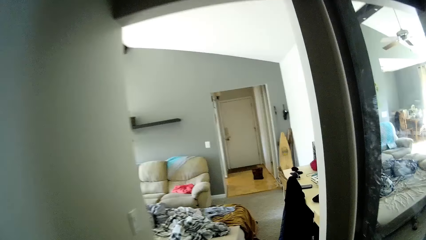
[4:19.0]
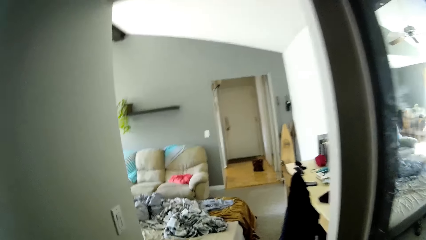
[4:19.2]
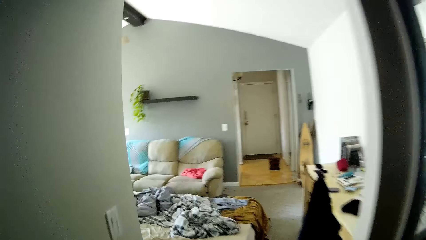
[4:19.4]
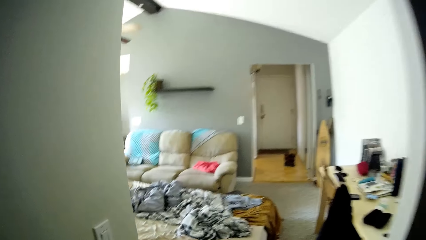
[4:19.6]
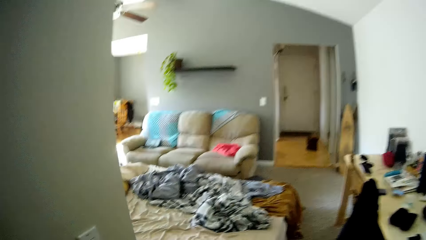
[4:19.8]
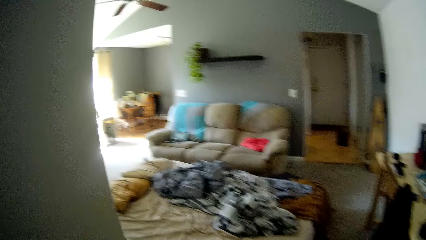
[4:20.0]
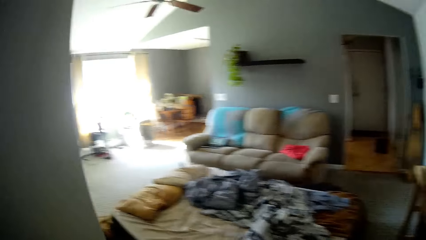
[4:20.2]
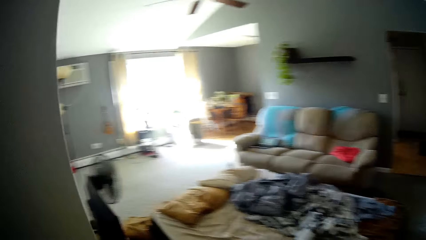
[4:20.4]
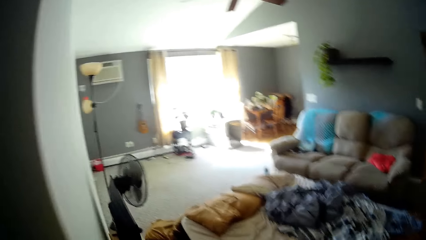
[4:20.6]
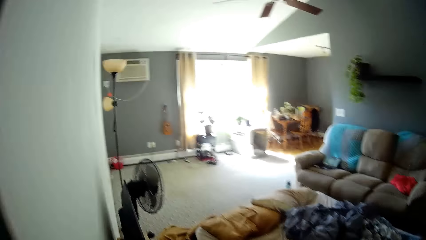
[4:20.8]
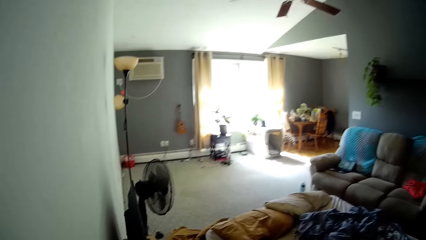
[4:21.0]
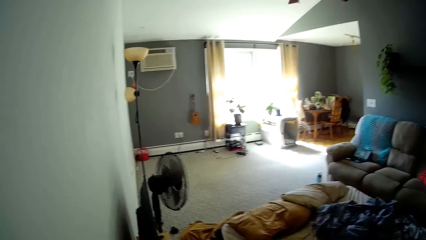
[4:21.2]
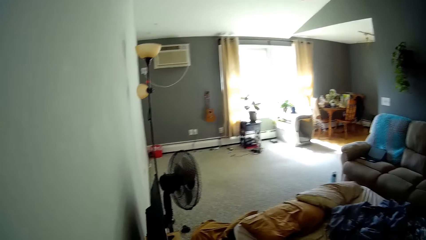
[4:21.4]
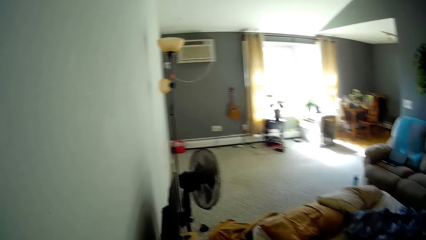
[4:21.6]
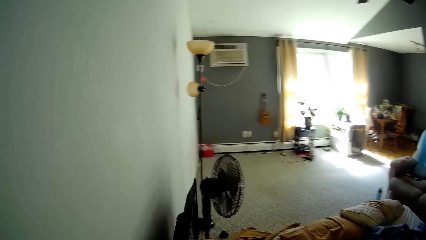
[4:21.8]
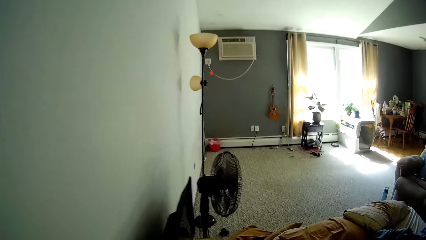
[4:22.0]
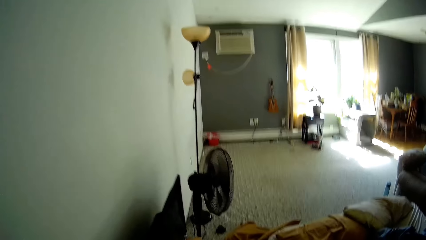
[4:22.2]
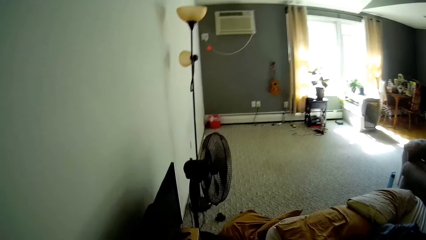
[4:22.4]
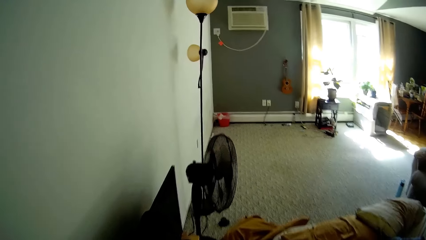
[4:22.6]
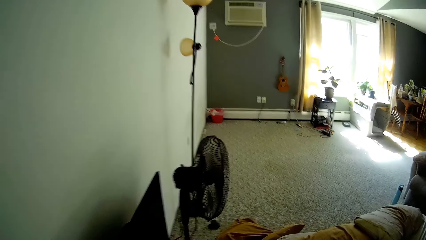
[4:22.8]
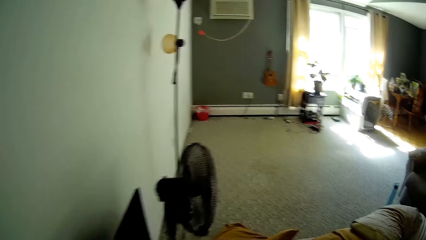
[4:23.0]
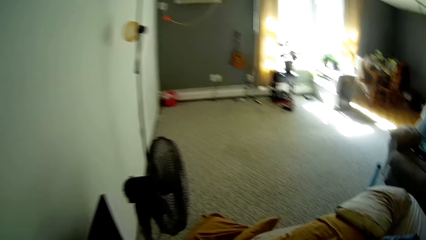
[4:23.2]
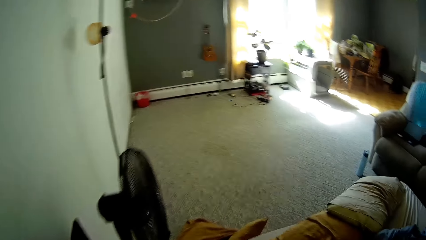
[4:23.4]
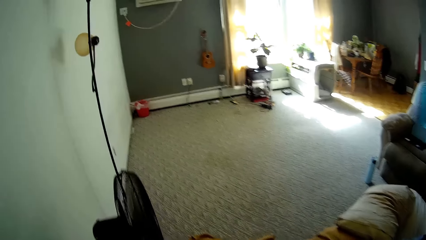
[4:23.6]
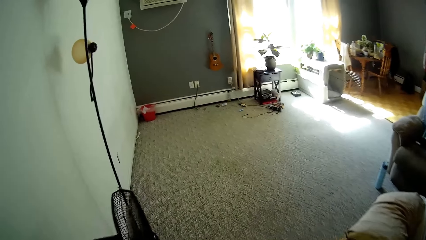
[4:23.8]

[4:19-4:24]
The camera wearer steps into the living room. They bend towards the floor.

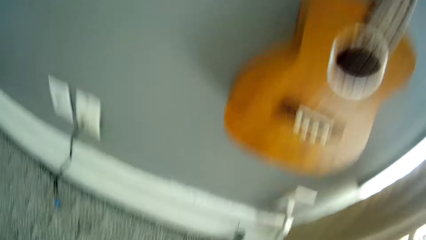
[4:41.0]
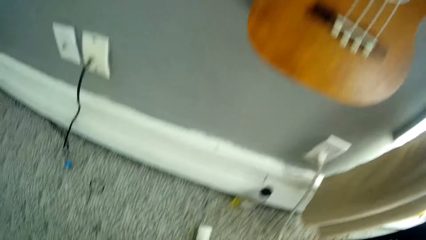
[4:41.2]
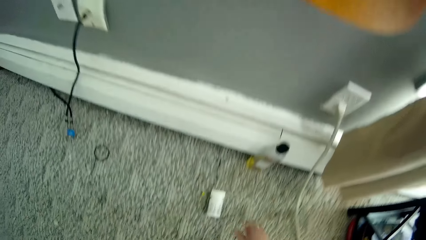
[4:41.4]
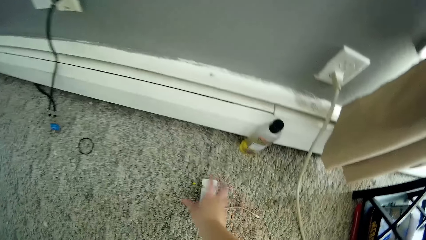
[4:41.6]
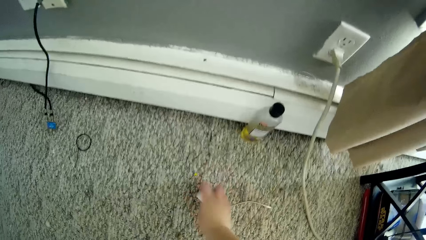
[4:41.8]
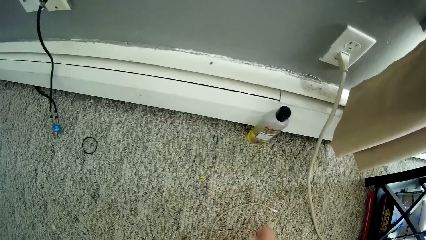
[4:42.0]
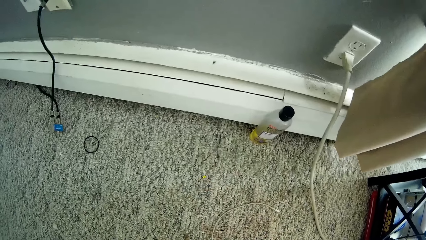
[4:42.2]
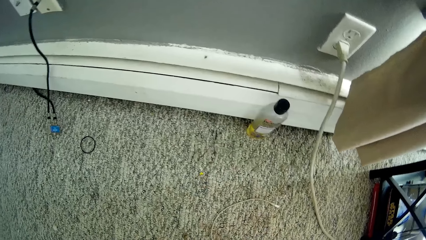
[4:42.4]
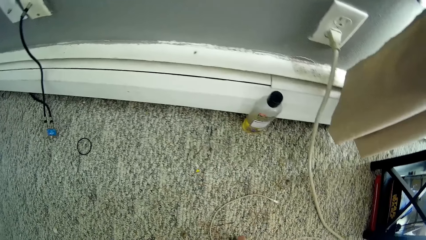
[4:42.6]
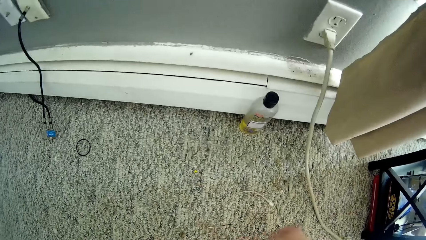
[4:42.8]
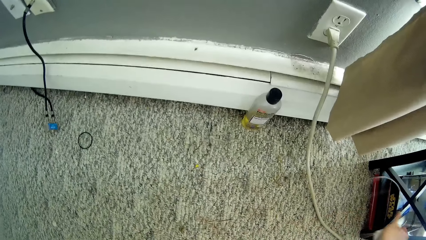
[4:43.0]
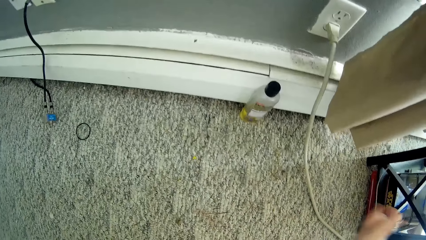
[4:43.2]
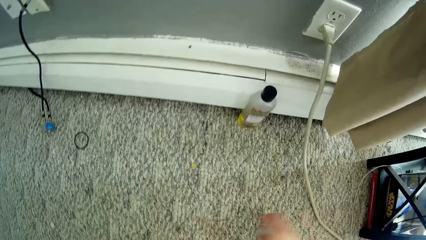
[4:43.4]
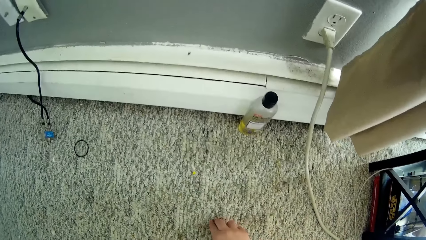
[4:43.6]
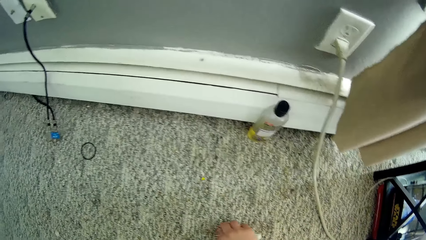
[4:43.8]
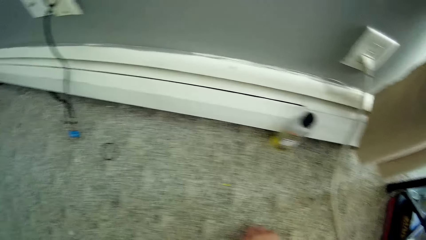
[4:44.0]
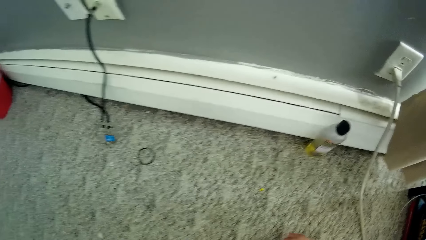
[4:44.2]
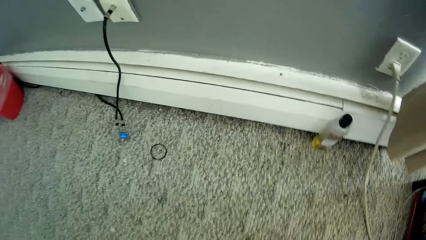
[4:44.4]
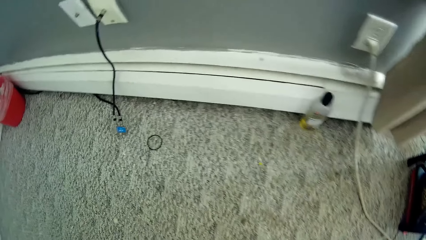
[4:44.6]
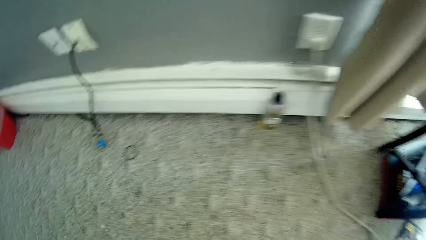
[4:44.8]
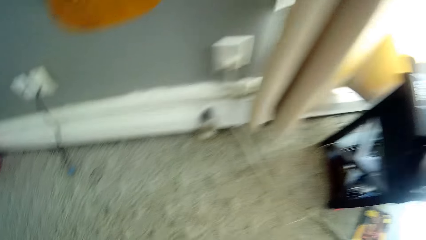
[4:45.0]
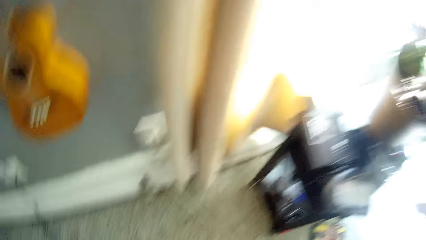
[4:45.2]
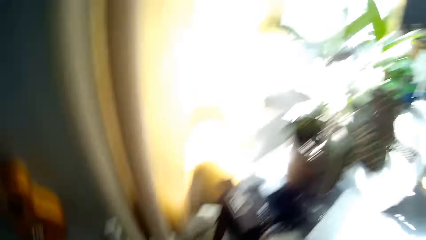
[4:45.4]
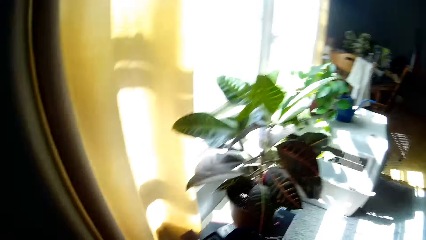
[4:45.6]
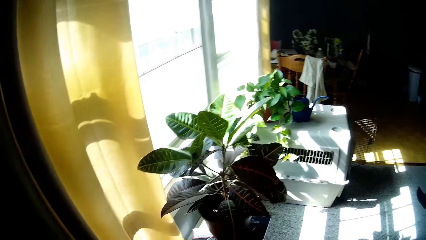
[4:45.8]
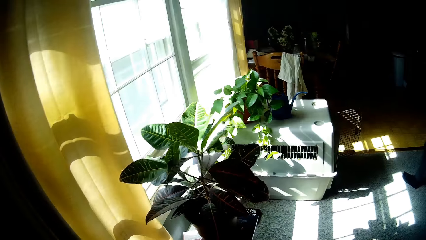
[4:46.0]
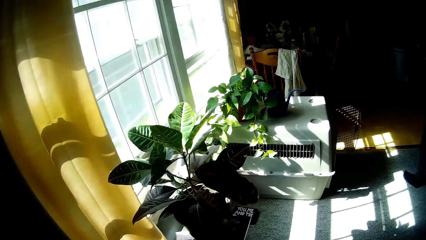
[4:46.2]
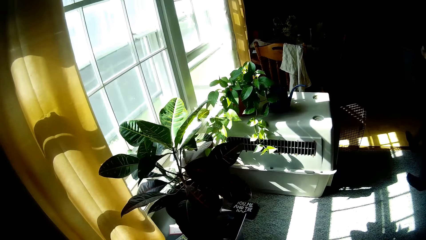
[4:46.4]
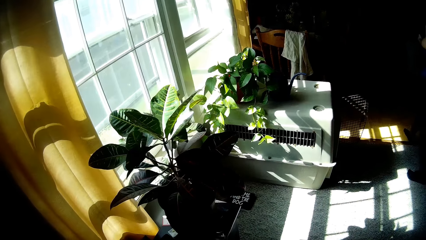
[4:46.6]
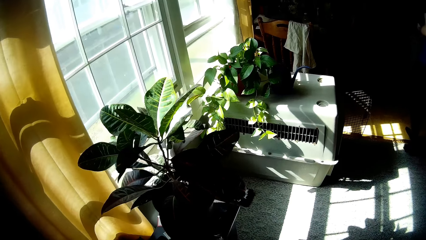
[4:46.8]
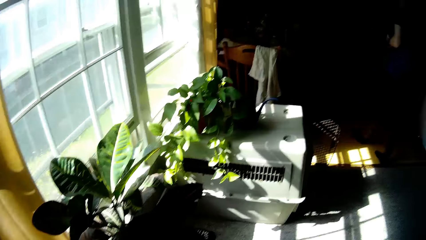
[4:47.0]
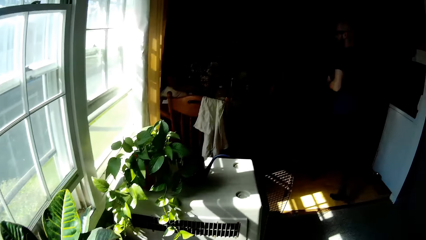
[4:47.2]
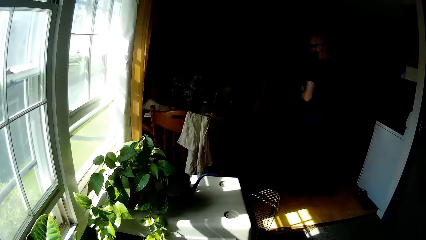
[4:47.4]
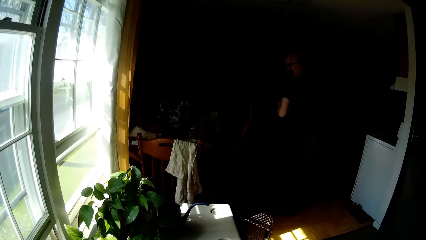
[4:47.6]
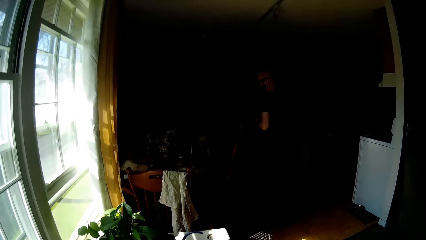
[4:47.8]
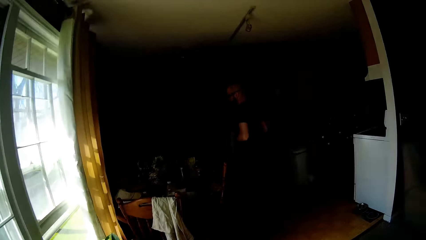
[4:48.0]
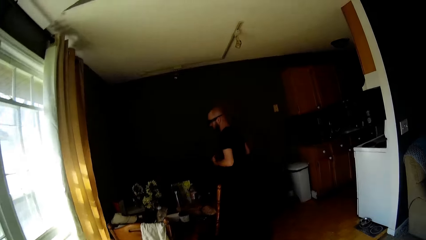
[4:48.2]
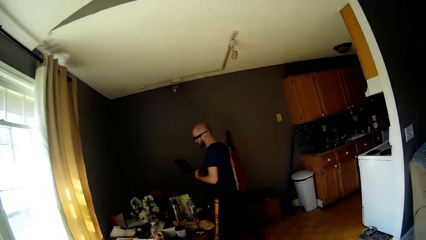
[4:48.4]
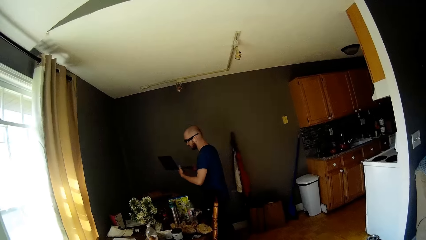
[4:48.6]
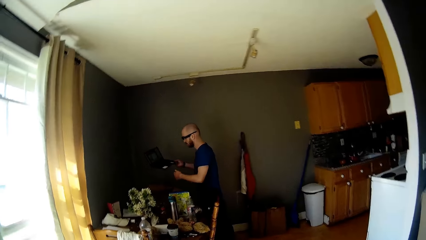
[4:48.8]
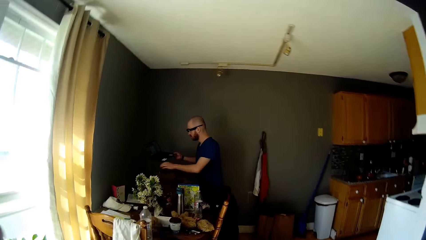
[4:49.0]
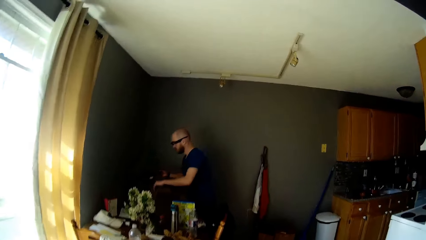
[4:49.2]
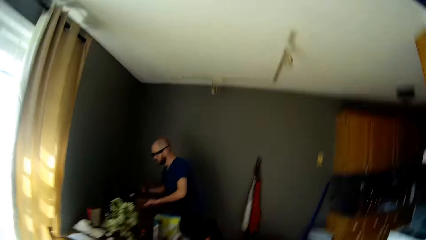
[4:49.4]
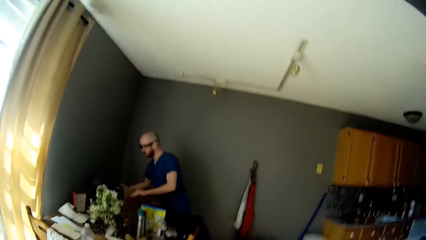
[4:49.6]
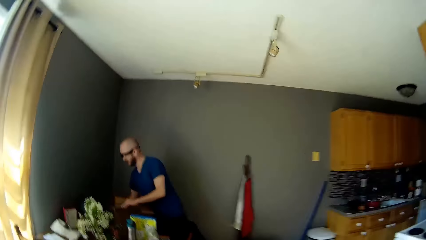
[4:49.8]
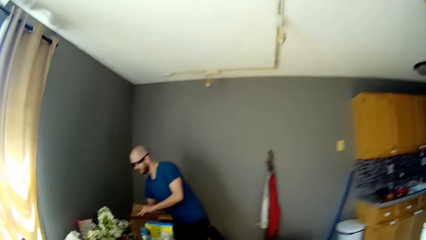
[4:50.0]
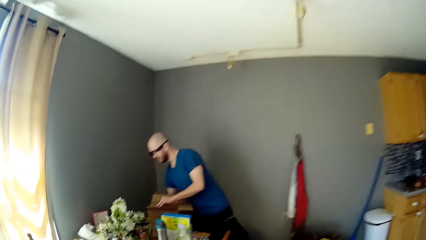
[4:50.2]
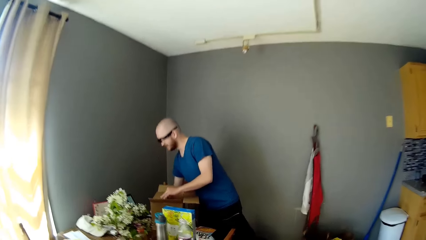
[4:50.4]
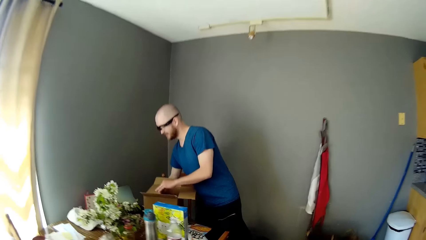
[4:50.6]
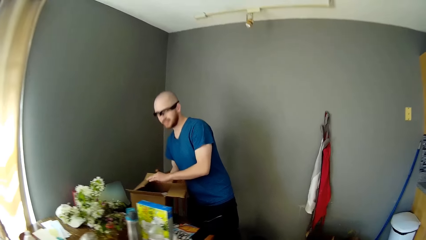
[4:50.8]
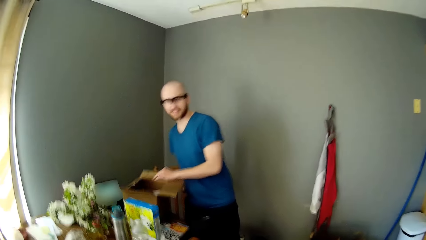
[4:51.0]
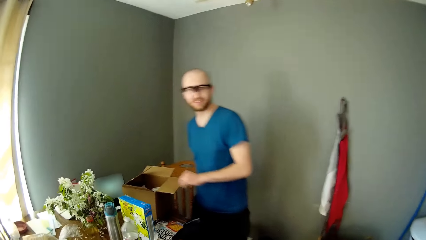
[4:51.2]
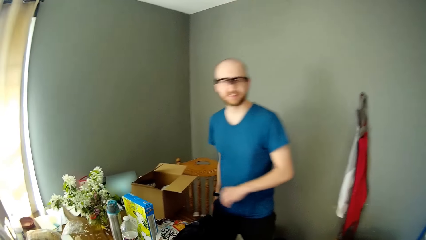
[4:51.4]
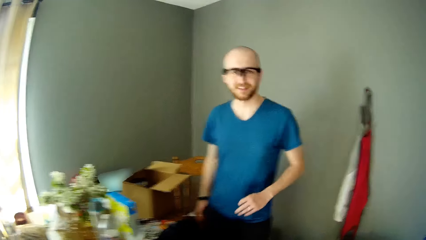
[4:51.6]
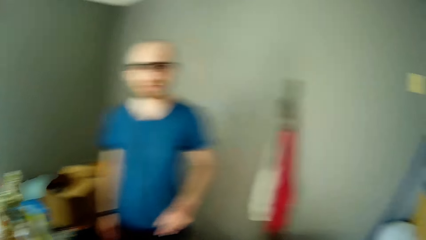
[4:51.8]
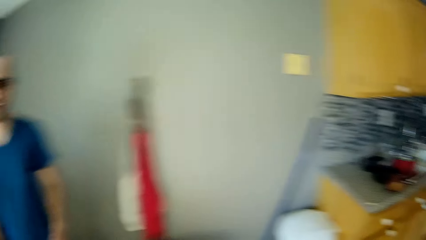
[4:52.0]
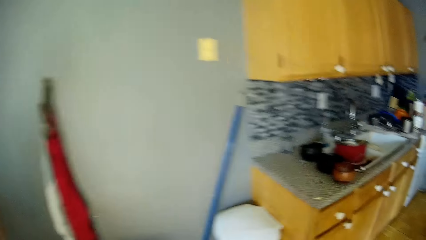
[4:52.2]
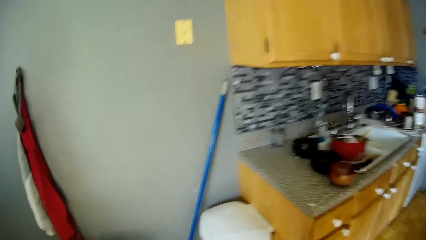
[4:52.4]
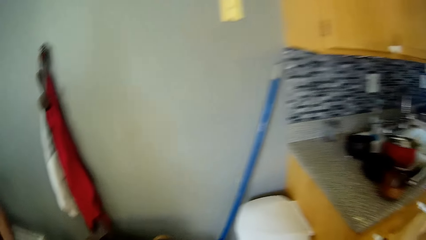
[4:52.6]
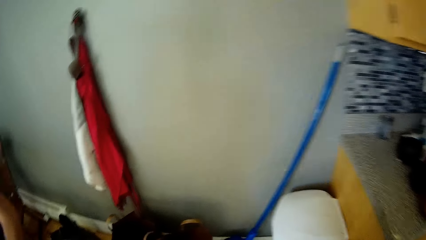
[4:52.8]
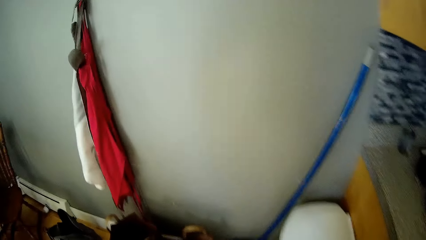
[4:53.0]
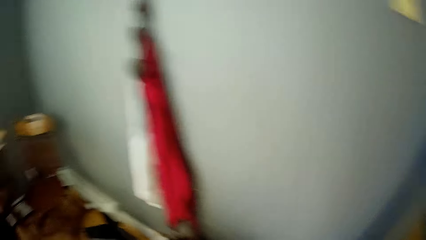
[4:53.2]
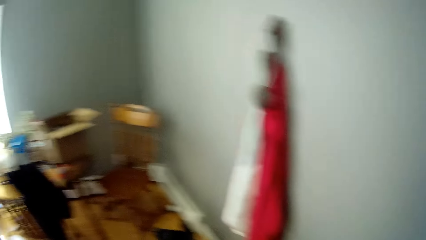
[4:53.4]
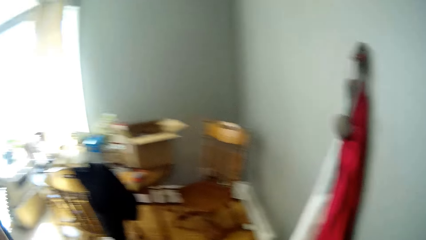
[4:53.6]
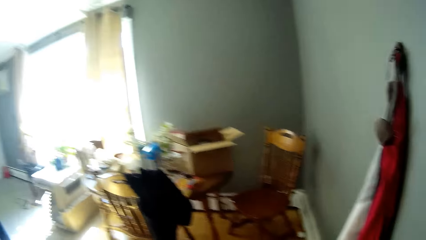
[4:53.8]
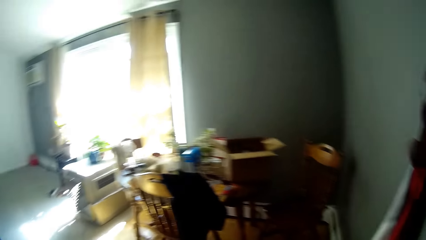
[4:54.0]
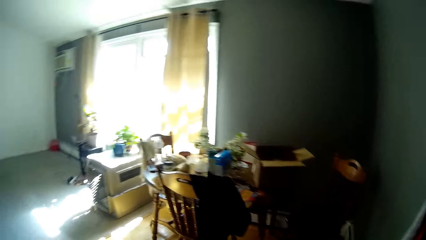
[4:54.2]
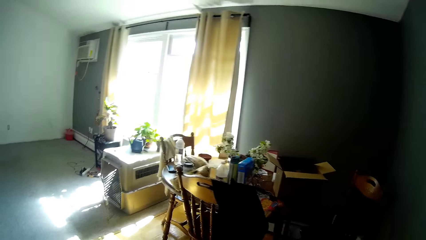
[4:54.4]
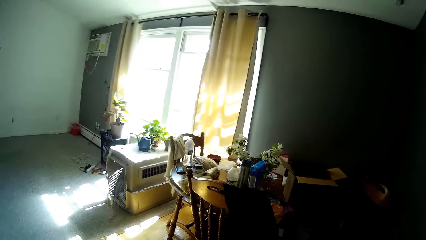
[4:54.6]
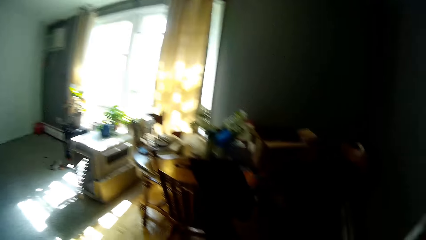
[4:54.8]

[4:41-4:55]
The camera wearer bends towards the floor. She picks up a capsule bottle or pill bottle from the floor with her right hand, places the pill bottle in her left hand, moves a cord with her right hand to the shelf, picks up the needle, and stands up. A man walks towards the dining. The camera wearer walks around. The man drops the laptop on the table with his right hand. The man walks towards the camera wearer.
